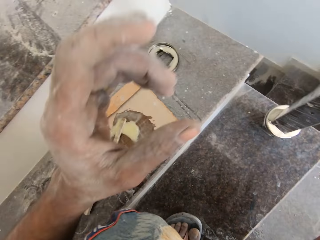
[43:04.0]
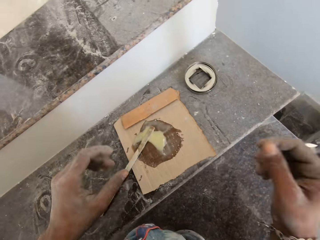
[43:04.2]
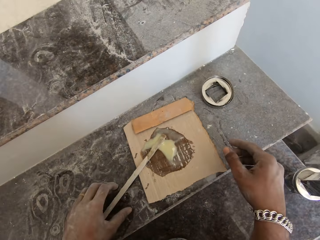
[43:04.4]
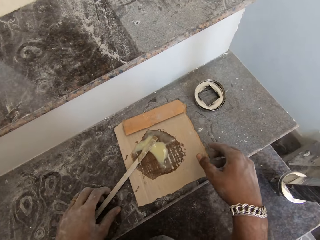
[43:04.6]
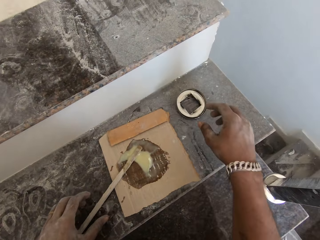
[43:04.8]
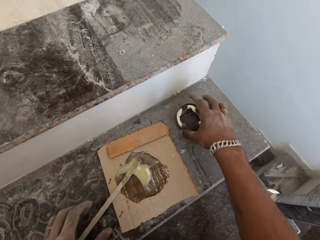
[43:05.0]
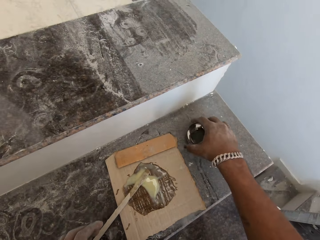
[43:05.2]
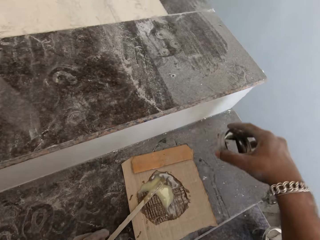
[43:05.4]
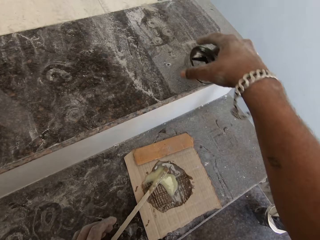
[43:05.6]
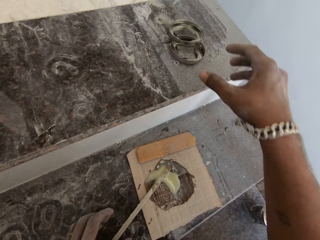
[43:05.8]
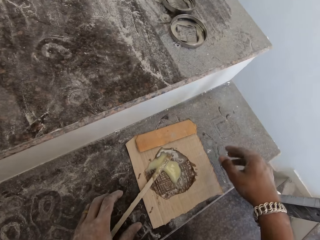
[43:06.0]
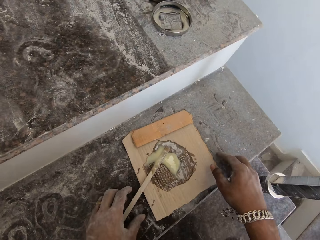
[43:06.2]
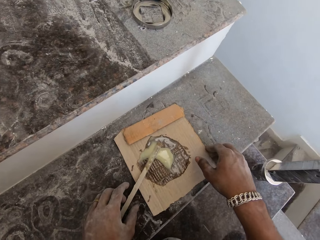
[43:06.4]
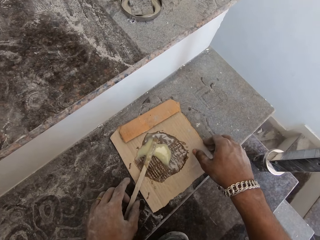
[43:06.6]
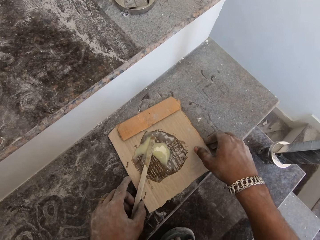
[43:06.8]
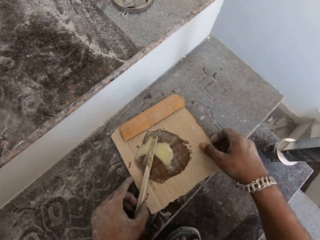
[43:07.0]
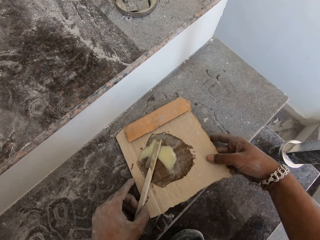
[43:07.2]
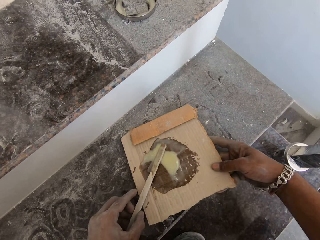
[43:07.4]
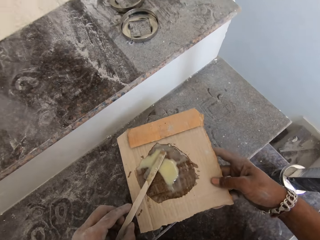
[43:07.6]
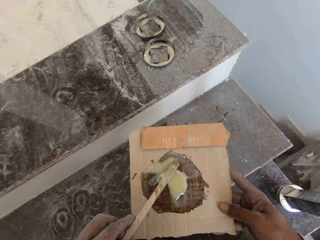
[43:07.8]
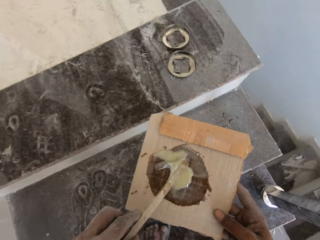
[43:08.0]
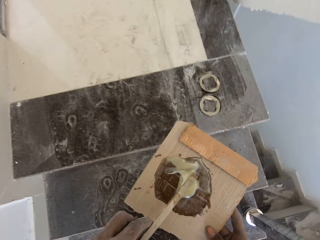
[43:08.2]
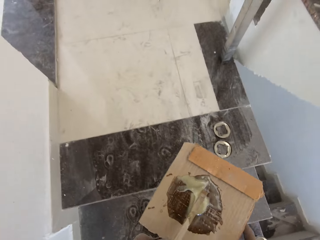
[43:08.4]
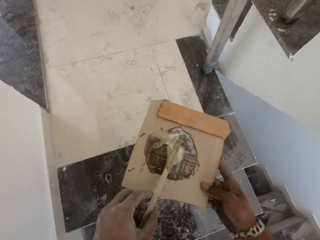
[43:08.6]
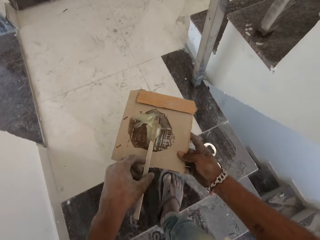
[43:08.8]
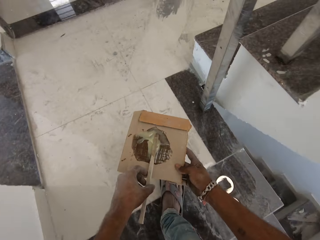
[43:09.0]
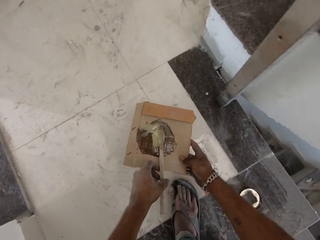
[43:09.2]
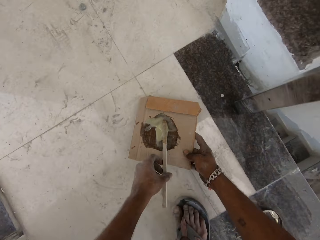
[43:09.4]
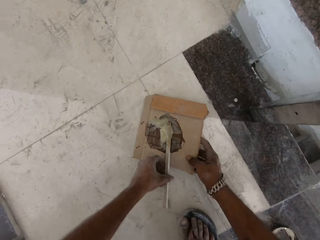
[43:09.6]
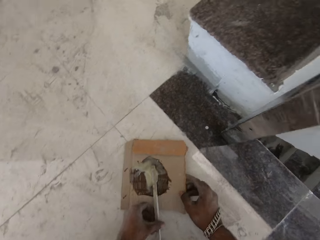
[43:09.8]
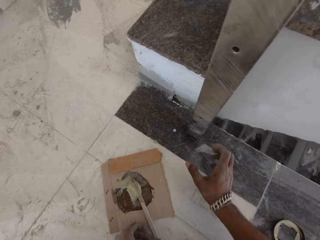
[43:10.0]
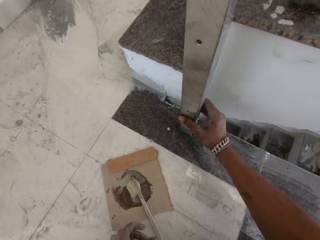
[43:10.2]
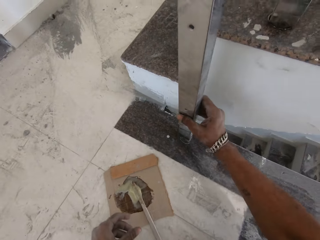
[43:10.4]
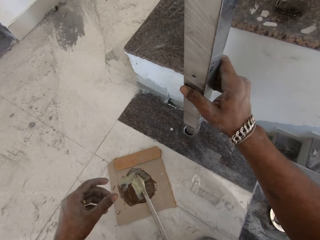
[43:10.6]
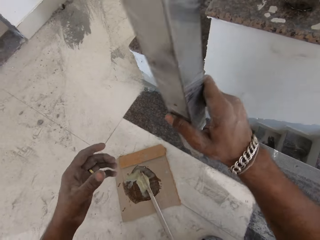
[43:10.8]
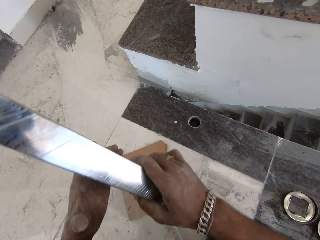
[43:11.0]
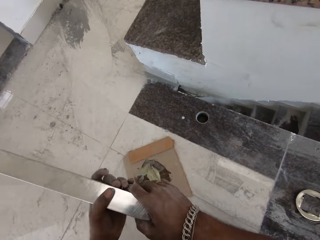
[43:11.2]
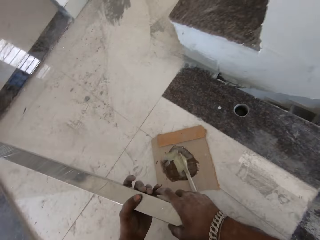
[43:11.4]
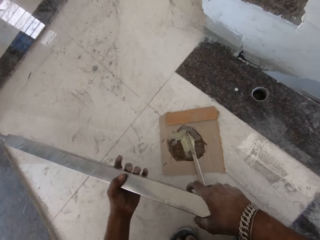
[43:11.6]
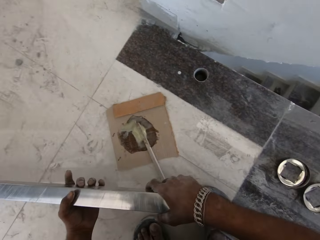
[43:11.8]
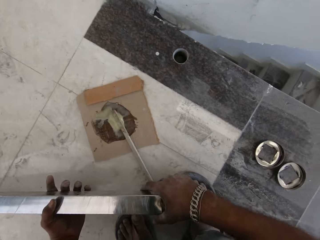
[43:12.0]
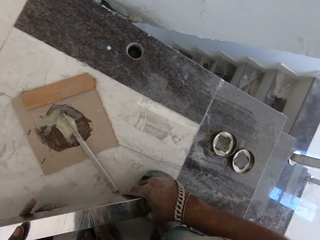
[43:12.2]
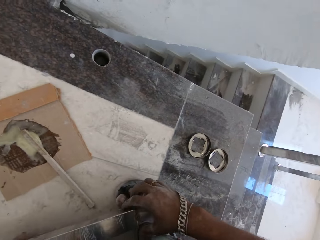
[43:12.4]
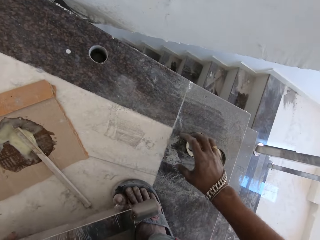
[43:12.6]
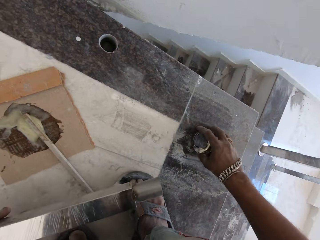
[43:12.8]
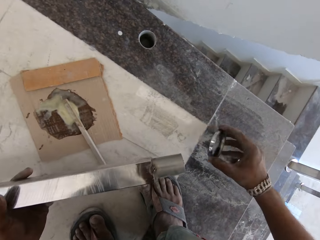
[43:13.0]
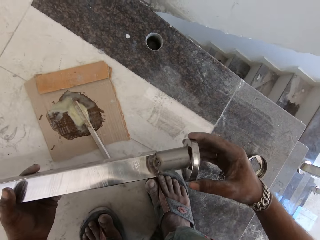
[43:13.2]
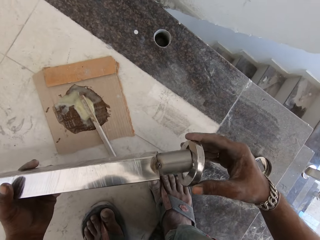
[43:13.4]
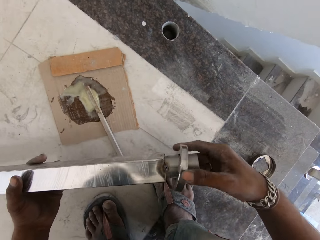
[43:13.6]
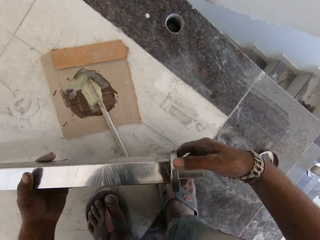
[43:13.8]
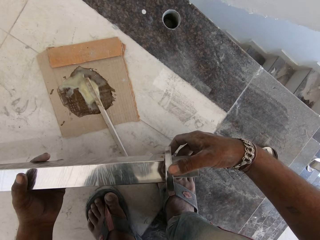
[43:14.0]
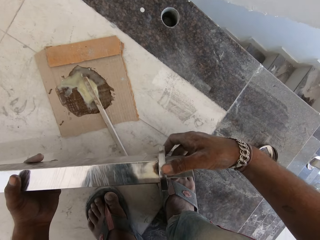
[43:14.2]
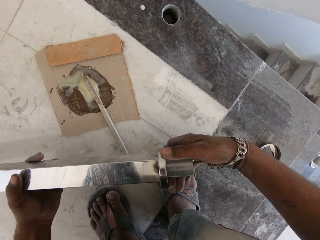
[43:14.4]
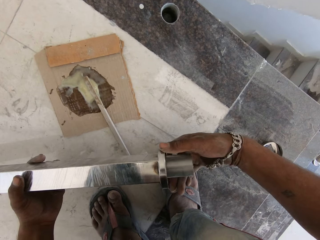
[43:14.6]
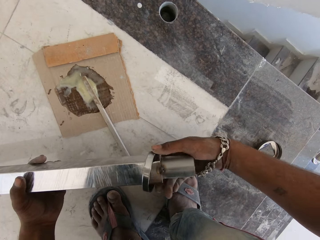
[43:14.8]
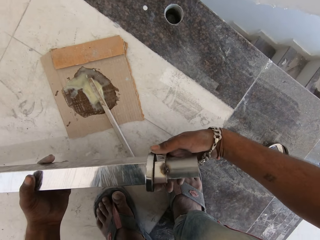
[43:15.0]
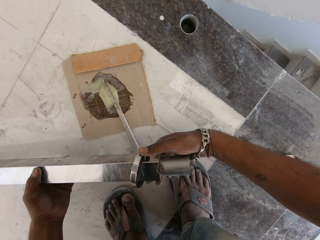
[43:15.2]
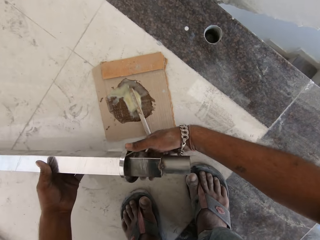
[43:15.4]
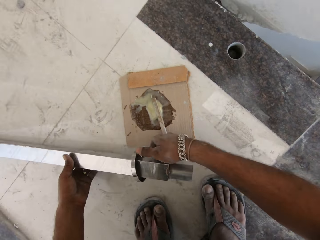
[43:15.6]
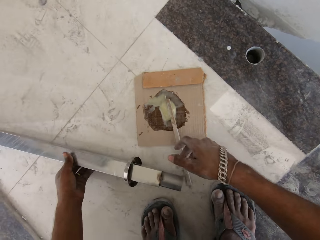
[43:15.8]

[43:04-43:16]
The camera wearer moves some baseplates from the staircase to the landing with his right hand. He picks the paperboard from the staircase with his right hand. He lifts the stick on the paperboard with his left hand. He climbs the staircase to the landing. He places the paperboard in his right hand on the floor. He lays the stick on the paperboard in his left hand. He pulls a baluster or metal rod from a hole in the floor with his right hand. He holds the baluster with both hands. He puts down the metal rod. He picks a baseplate from the floor with his right hand. He inserts the baseplate in his right hand into the baluster in his left hand.

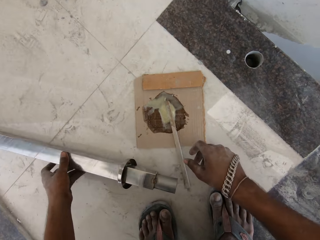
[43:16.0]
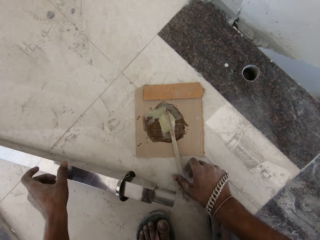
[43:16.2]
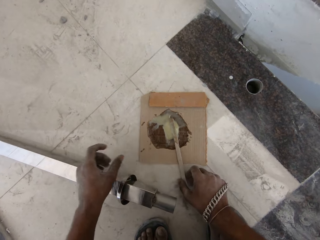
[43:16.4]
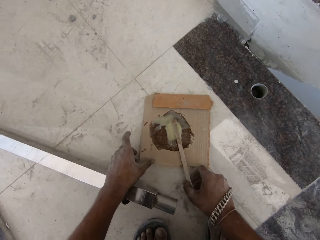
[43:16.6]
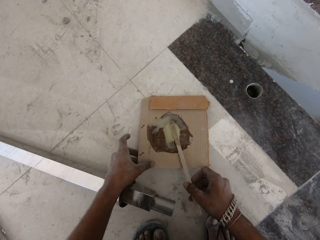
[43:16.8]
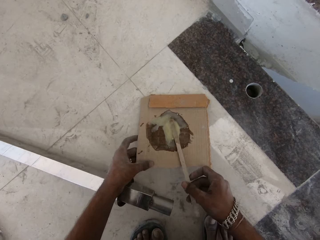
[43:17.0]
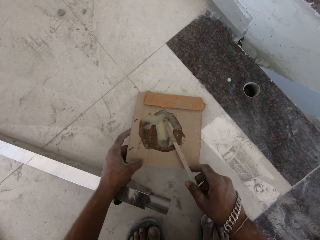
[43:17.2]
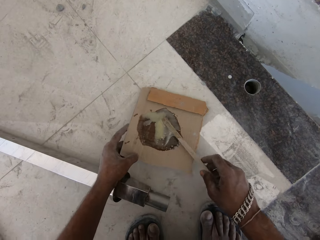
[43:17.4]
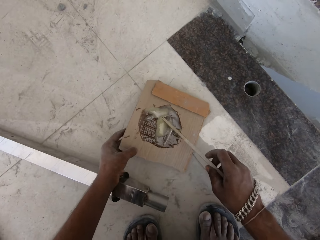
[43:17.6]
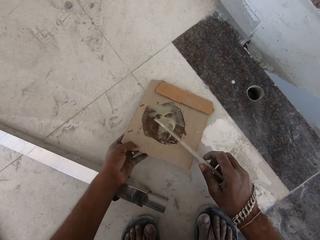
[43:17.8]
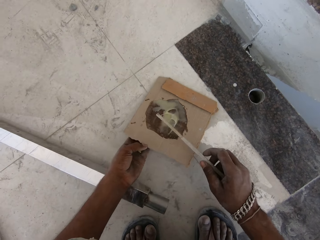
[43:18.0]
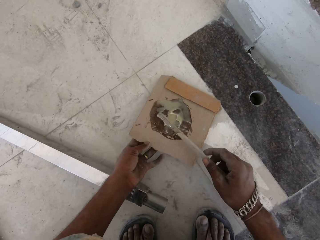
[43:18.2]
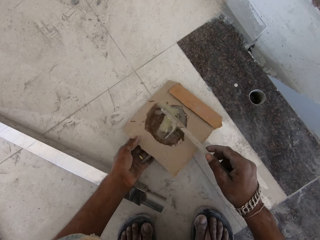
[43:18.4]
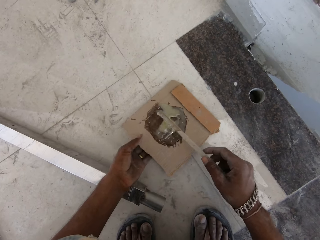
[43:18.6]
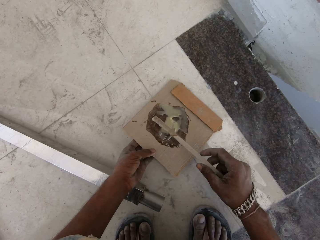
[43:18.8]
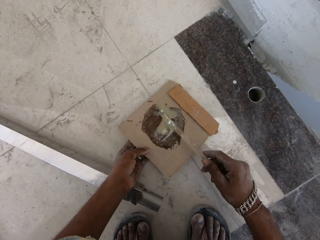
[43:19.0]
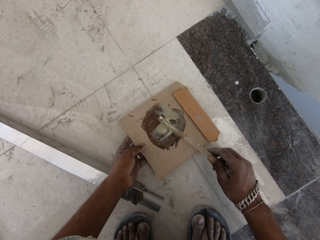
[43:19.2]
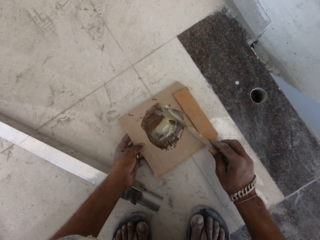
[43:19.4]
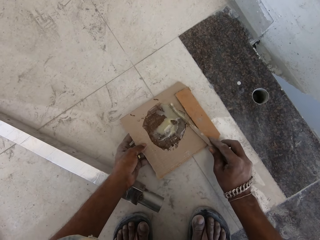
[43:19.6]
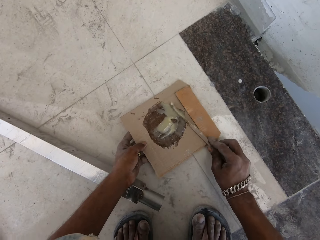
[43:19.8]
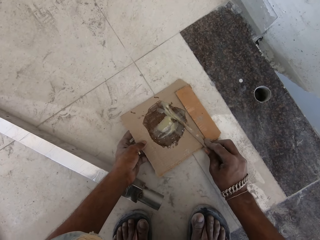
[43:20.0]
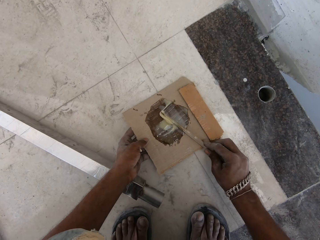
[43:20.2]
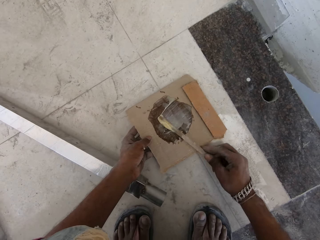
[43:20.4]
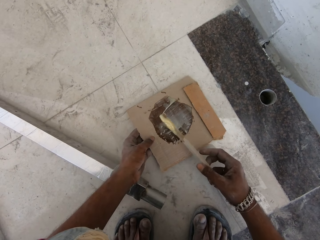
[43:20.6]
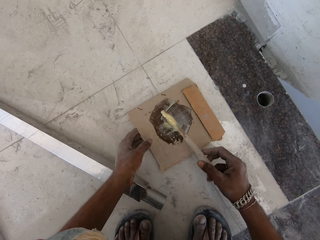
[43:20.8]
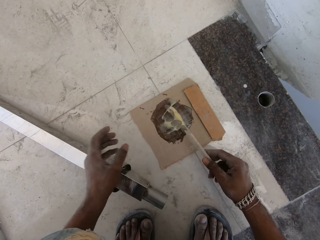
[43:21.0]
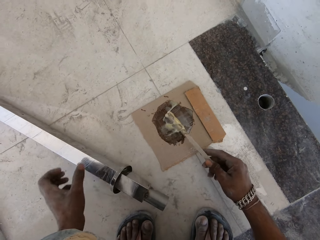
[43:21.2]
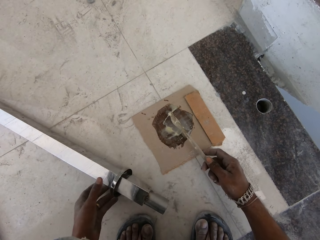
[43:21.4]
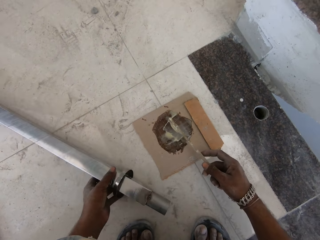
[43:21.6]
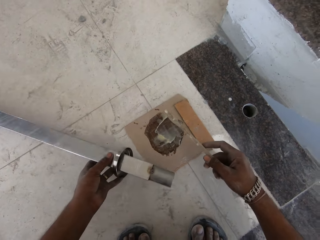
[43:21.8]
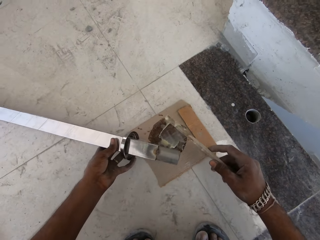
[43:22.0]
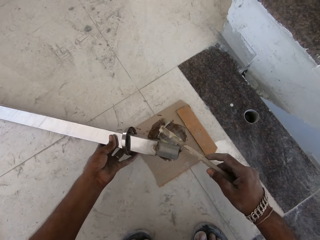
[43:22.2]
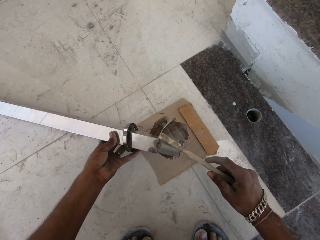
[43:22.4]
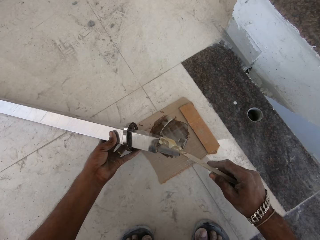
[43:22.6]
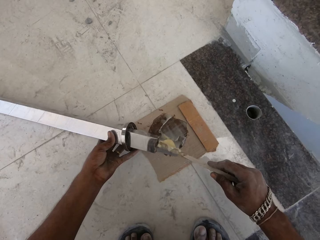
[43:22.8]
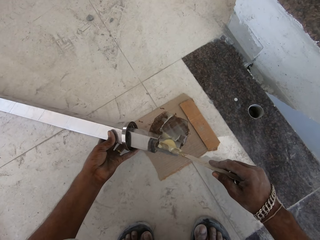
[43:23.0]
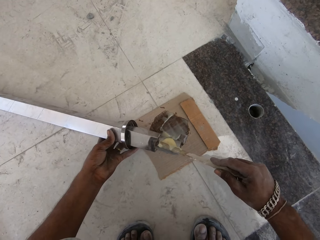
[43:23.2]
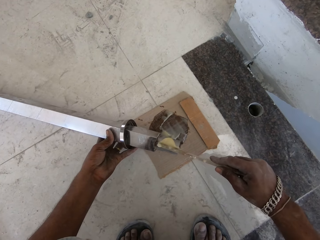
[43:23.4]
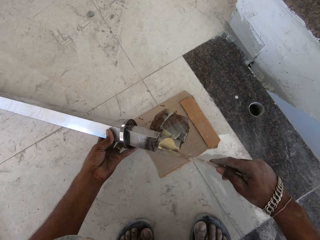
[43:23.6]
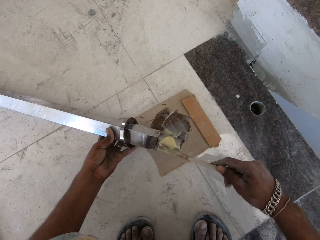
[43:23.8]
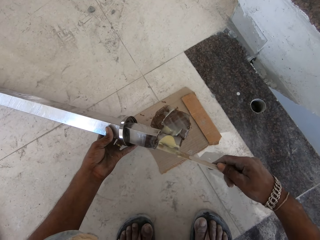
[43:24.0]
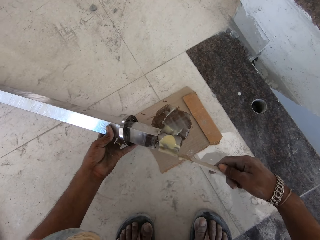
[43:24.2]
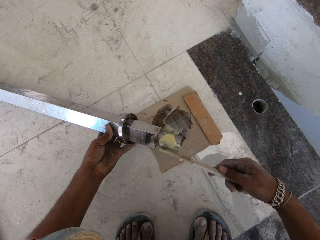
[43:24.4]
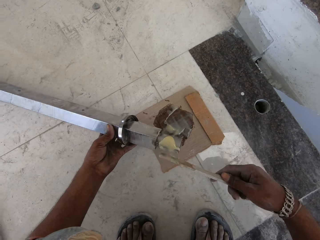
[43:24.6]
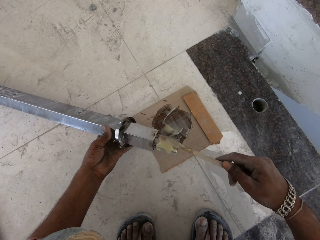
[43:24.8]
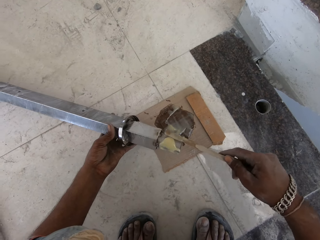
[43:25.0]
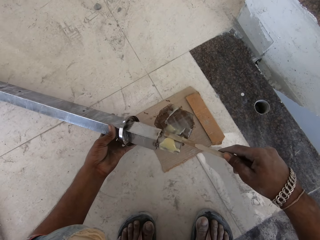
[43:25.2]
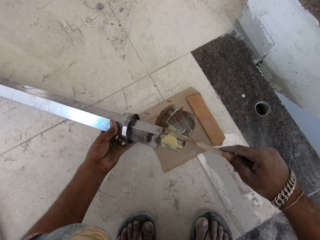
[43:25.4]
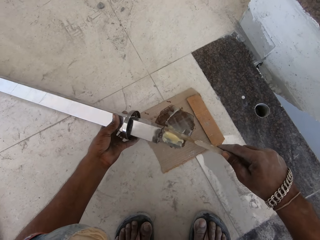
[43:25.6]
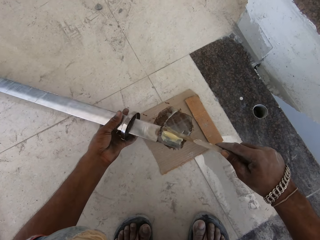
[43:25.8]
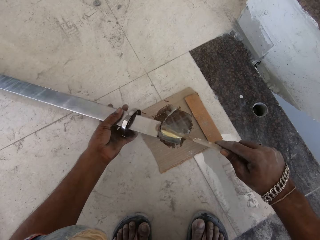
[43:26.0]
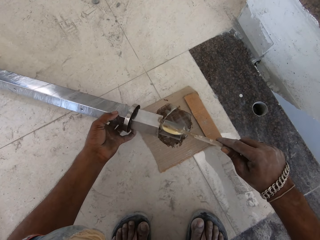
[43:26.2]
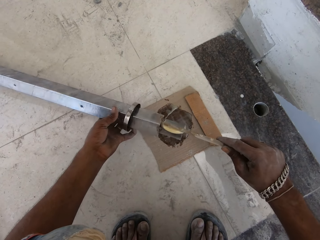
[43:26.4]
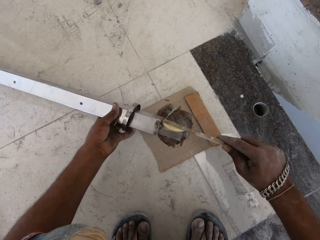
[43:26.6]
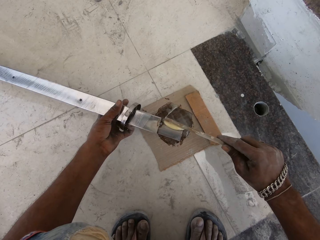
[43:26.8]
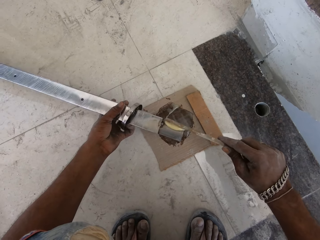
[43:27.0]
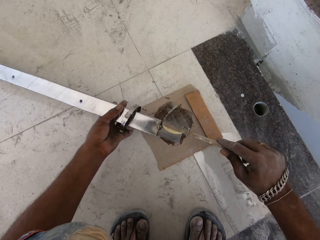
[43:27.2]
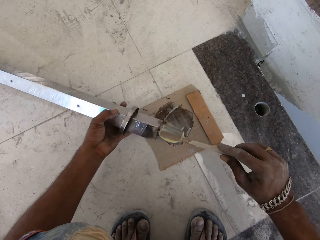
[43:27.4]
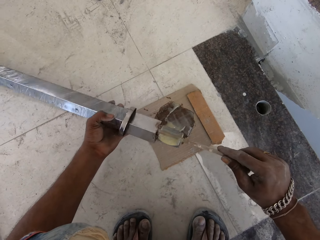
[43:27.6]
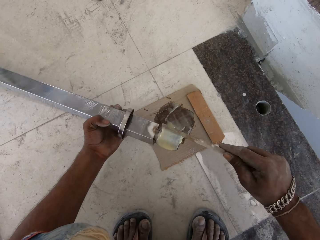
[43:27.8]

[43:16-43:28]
The camera wearer places the baluster in his left hand on the floor. He holds the stick in the paperboard on the floor with his right hand. He picks the paperboard from the floor with his left hand. He picks the stick from the paperboard in his left hand with his right hand. He scoops some glue from the paperboard in his left hand with the stick in his right hand. He places the paperboard in his left hand on the floor. He lifts the baluster on the floor with his left hand. He applies the glue from the stick in his right hand on the baluster in his left hand.
